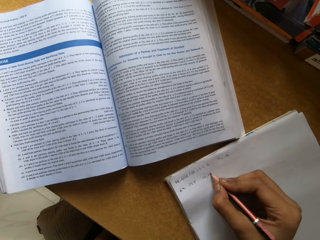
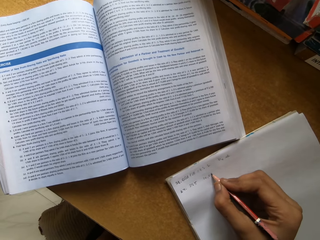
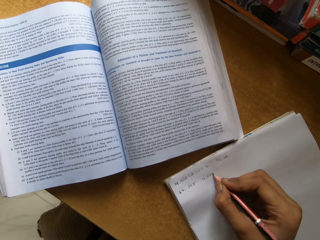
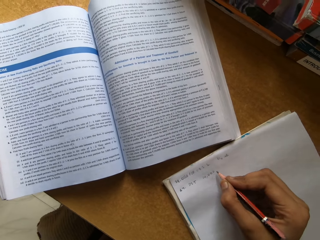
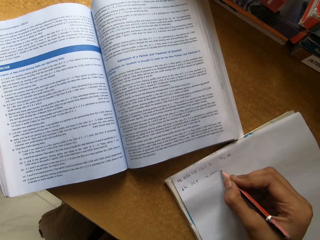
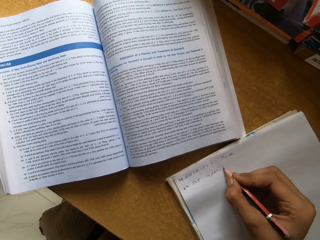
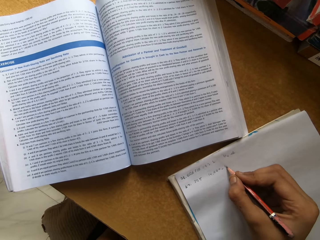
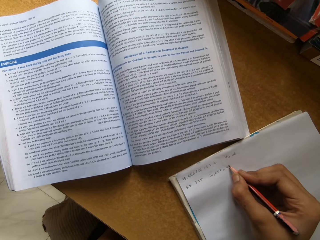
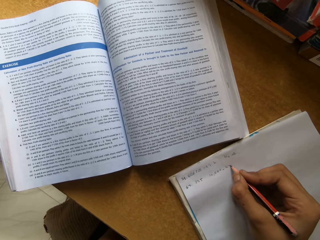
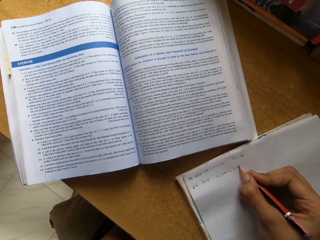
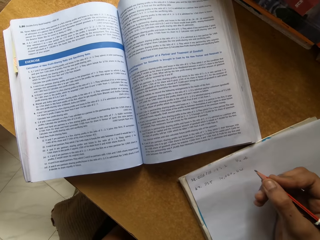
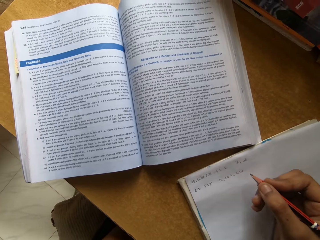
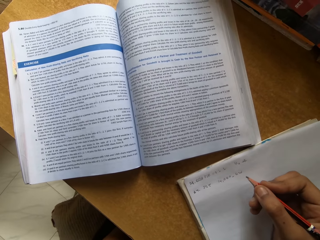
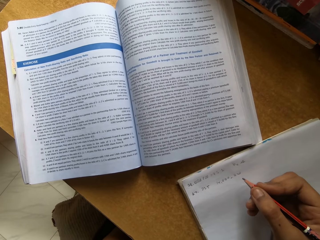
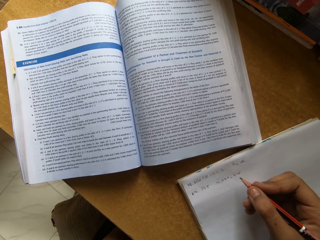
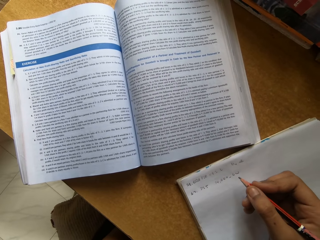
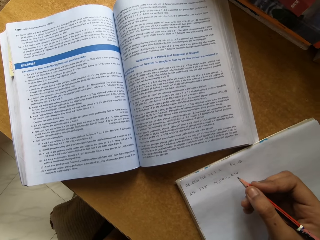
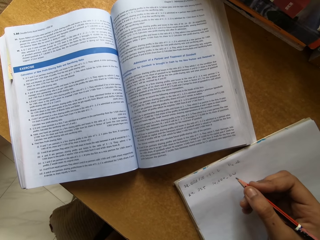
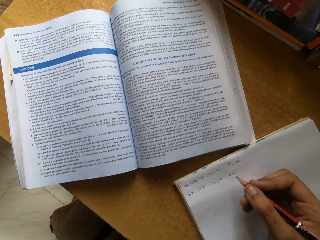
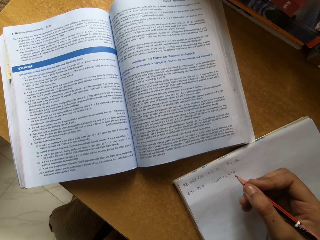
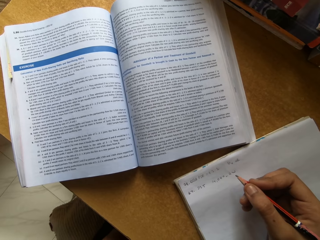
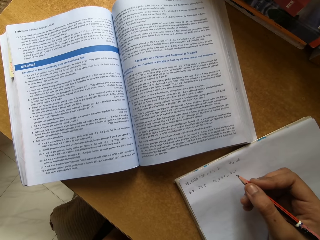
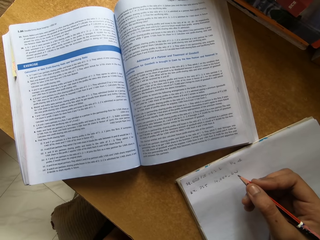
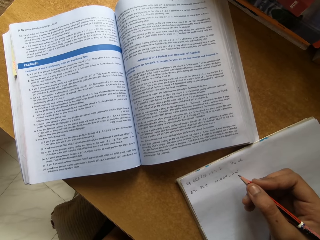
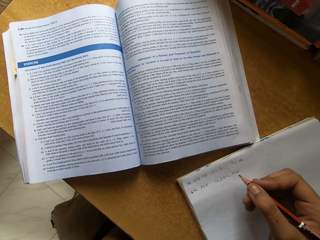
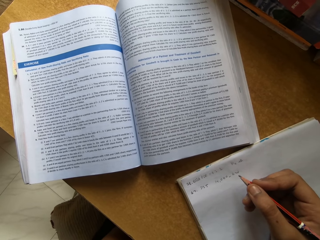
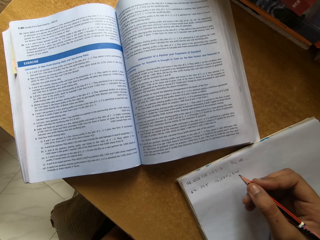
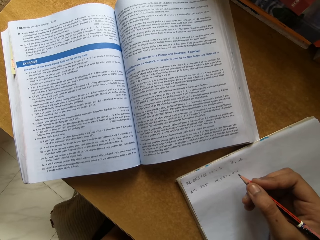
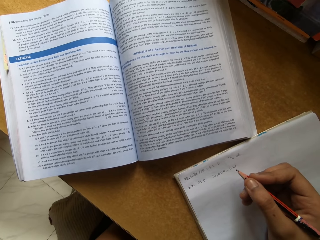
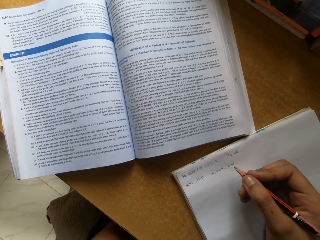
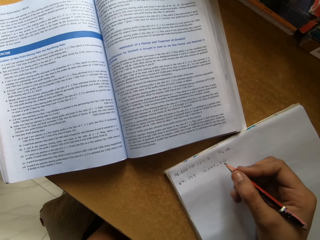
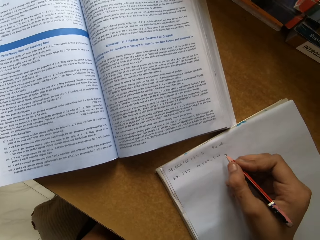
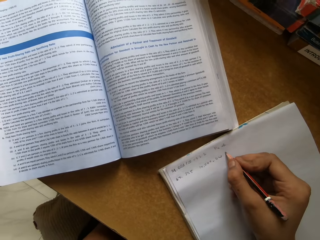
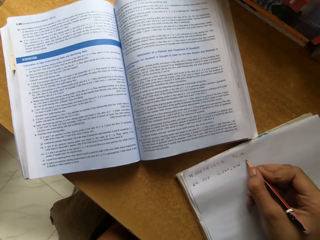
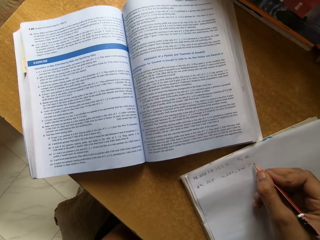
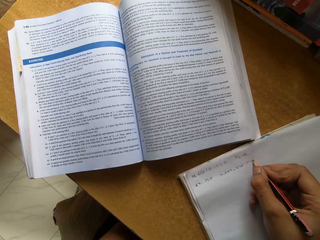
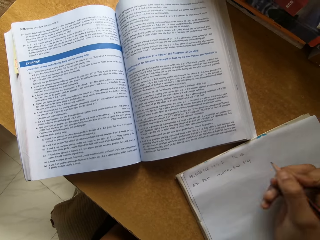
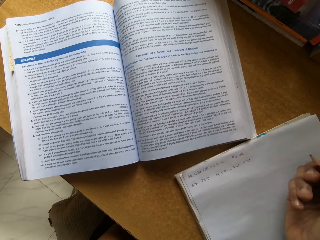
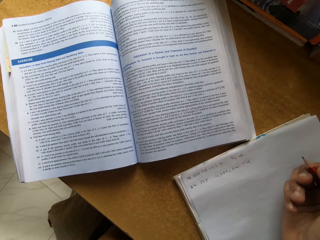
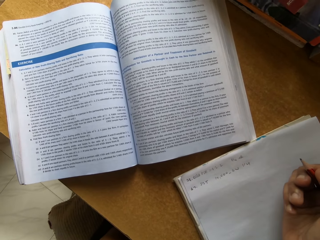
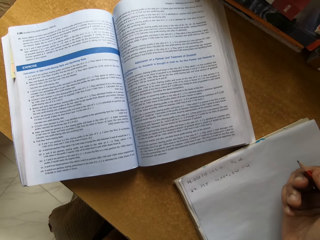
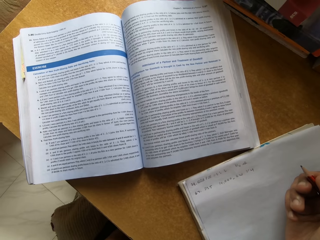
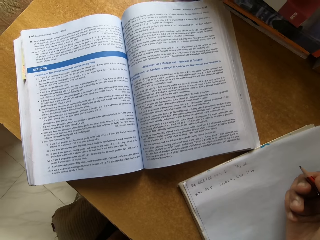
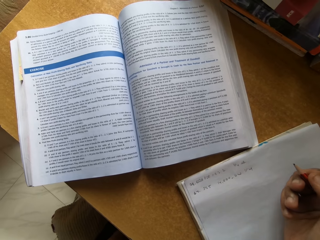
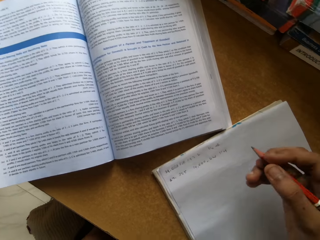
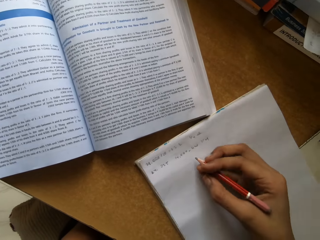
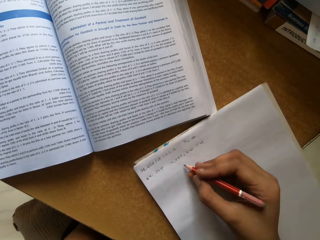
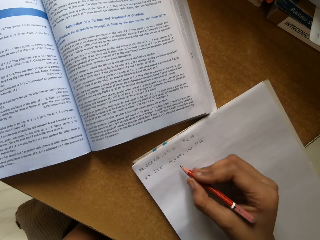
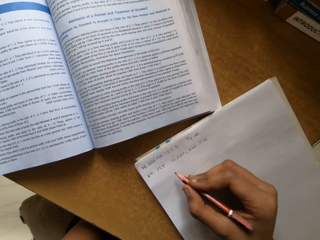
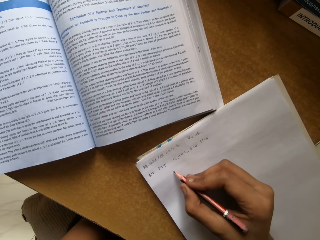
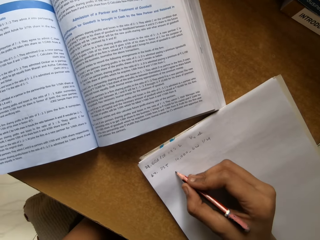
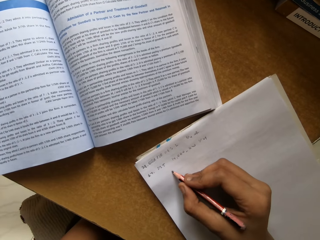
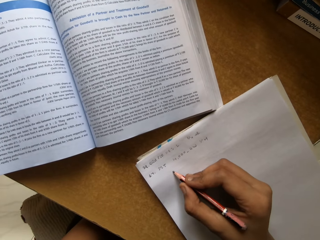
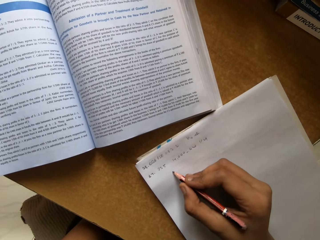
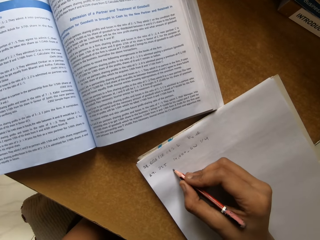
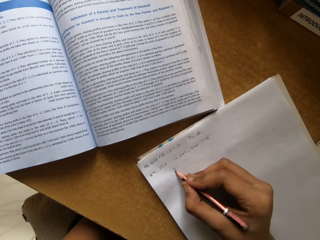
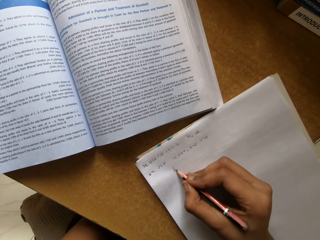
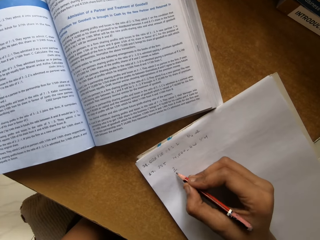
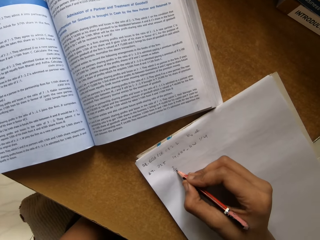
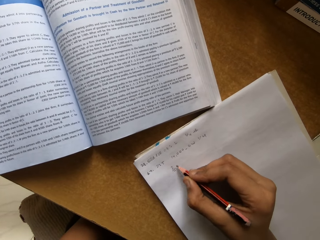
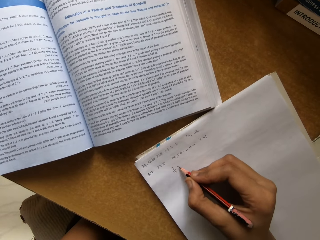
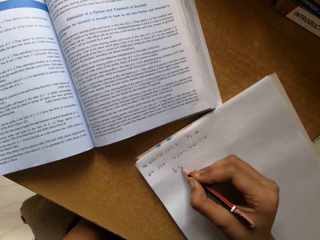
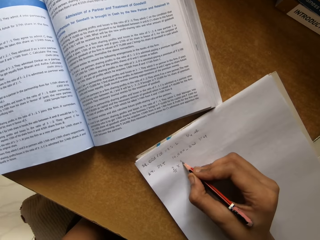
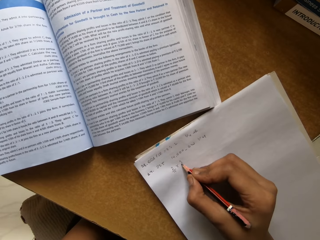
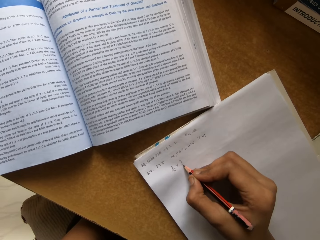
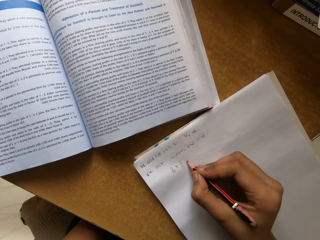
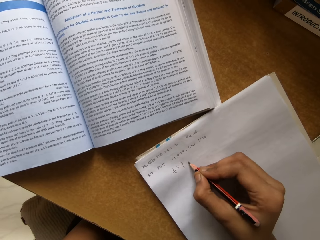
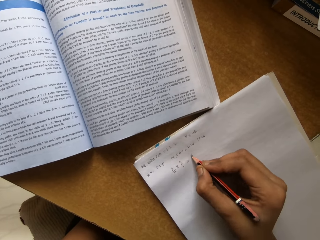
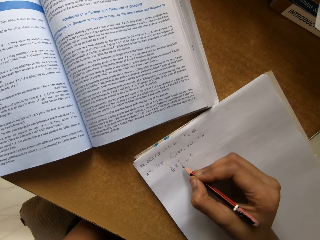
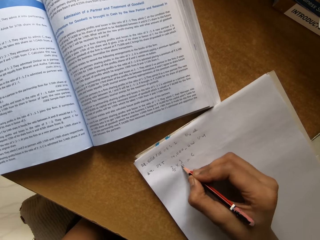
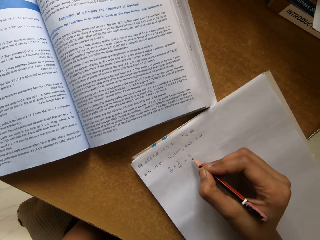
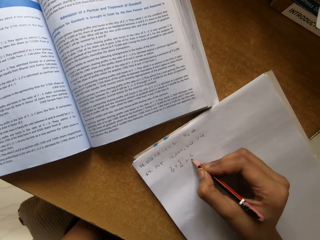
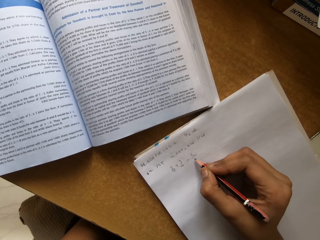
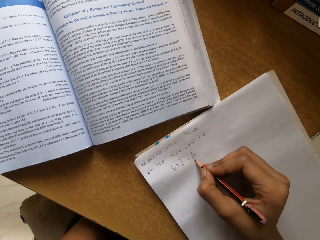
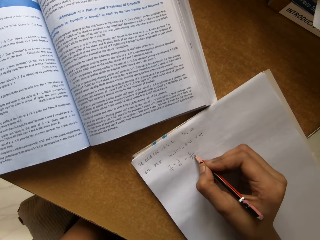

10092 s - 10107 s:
The camera wearer reads the textbook. They write on a paper with a pencil. They read the textbook. They write on the paper with the pencil.

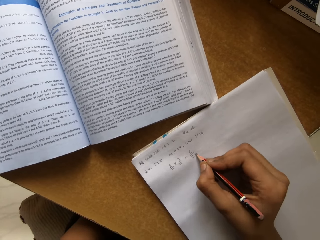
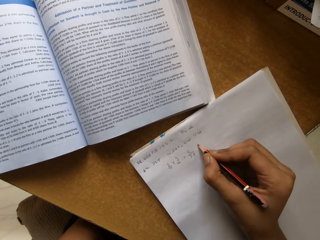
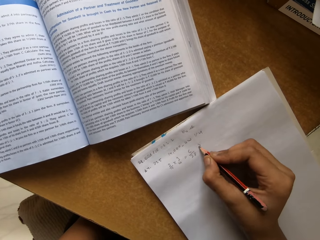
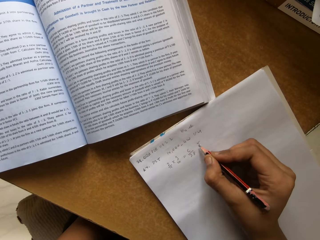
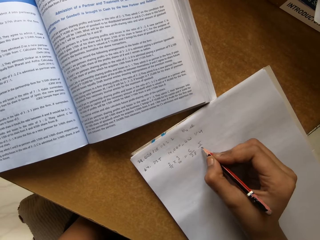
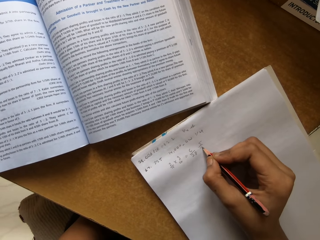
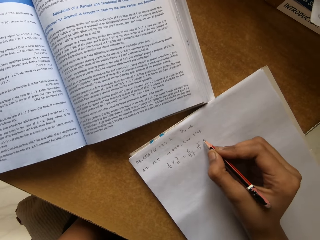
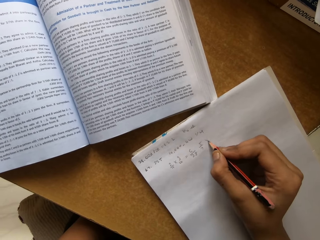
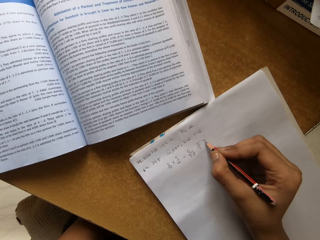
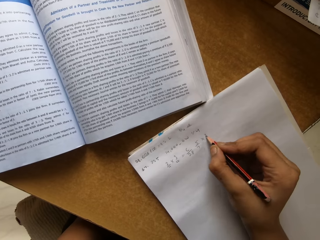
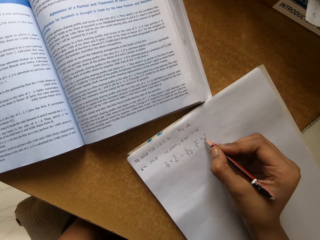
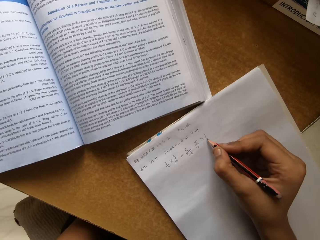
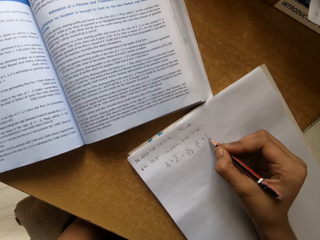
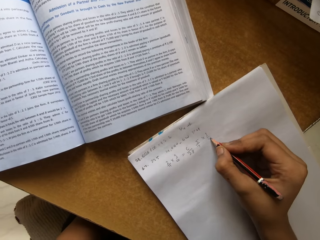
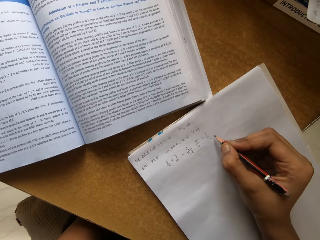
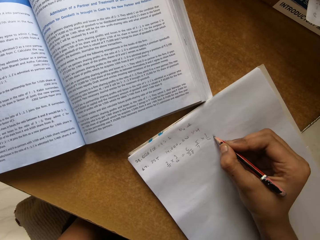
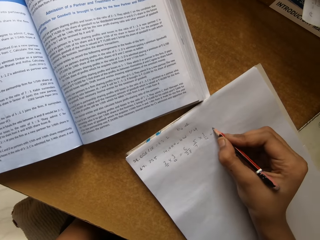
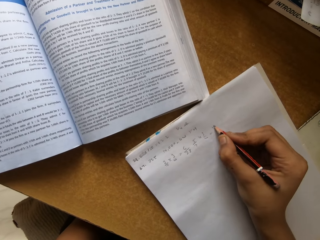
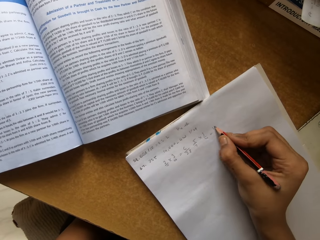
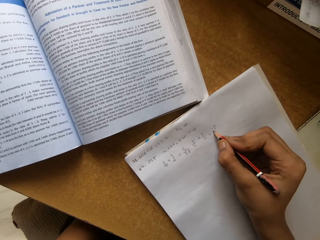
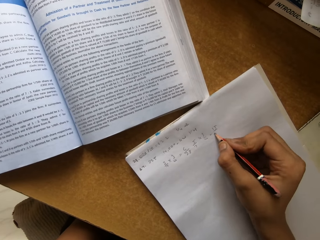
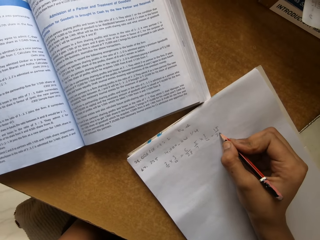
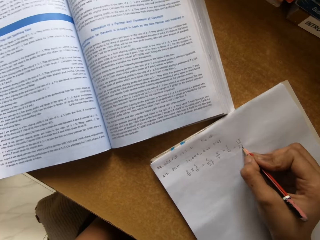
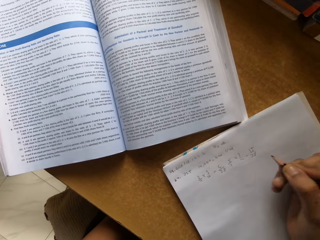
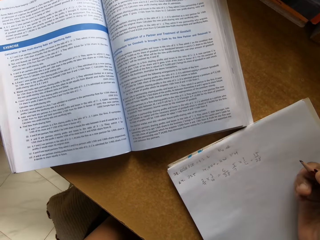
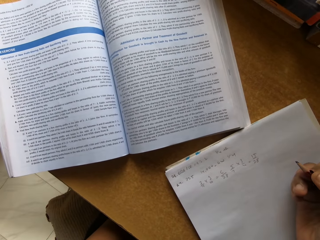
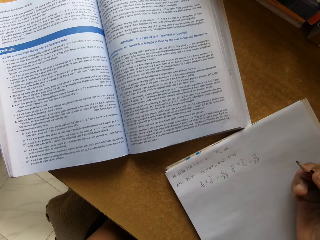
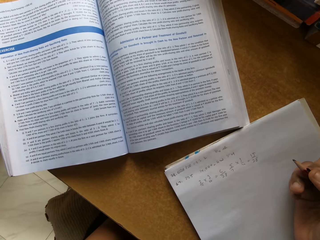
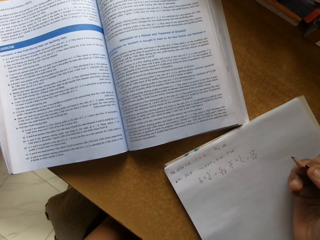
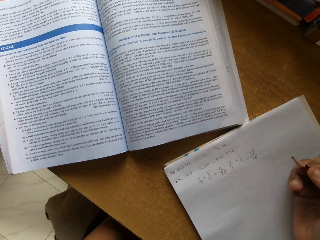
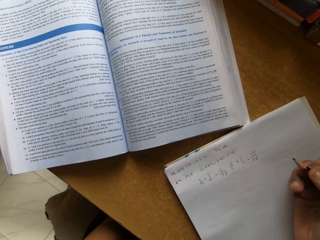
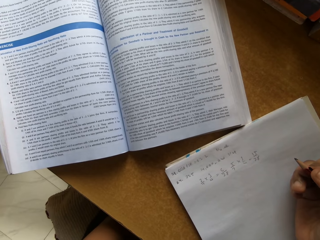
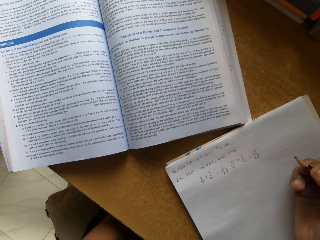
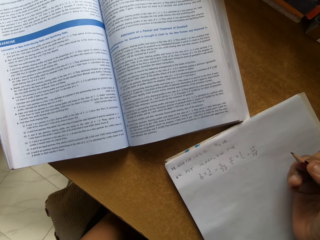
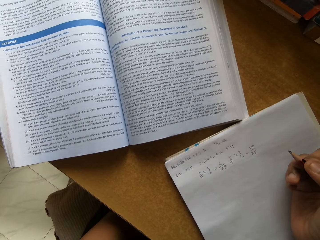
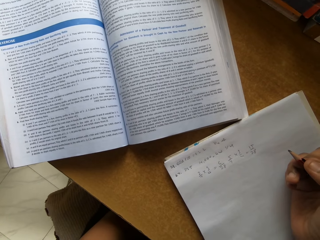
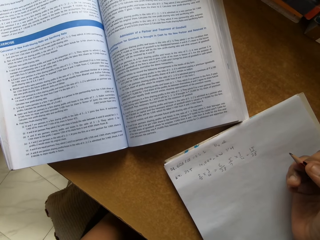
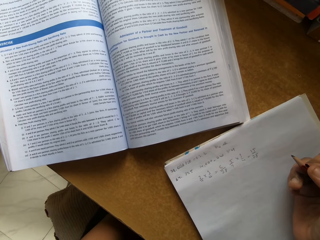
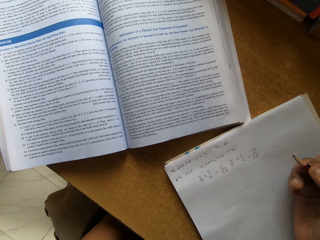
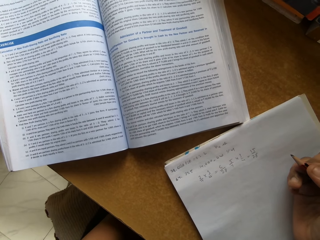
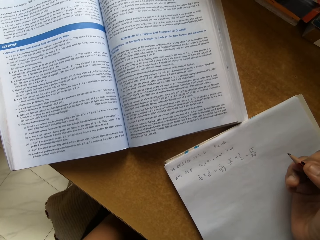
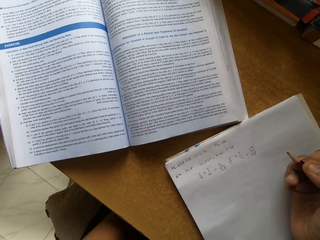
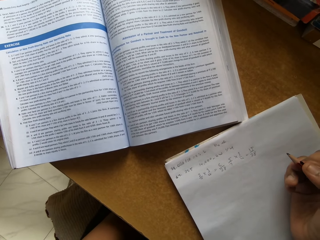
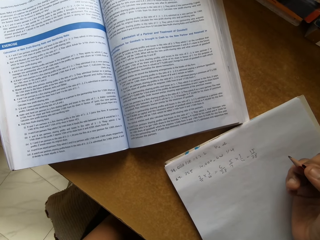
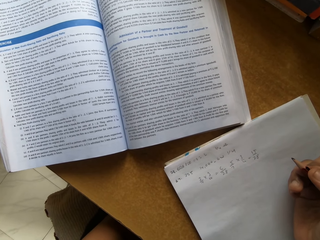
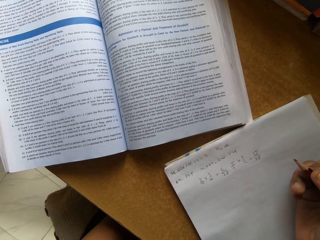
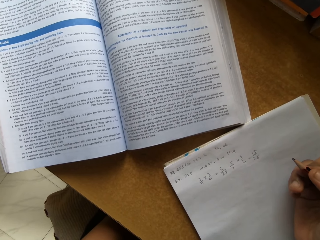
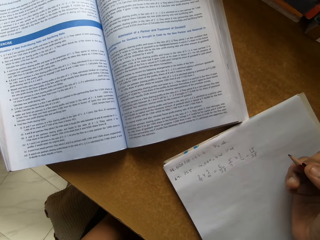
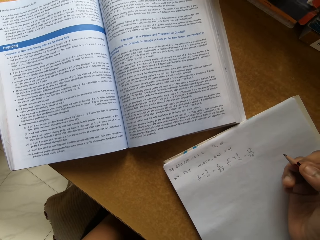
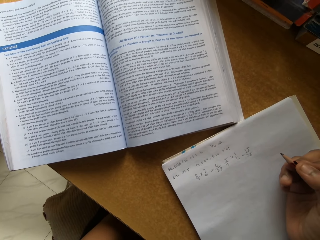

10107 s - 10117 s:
The camera wearer writes on a paper with a pencil. They read the textbook.
